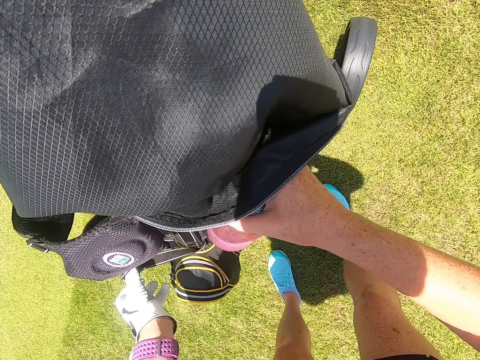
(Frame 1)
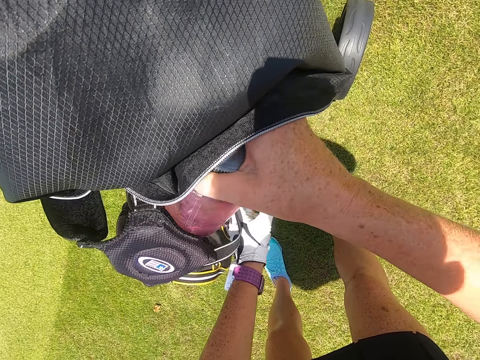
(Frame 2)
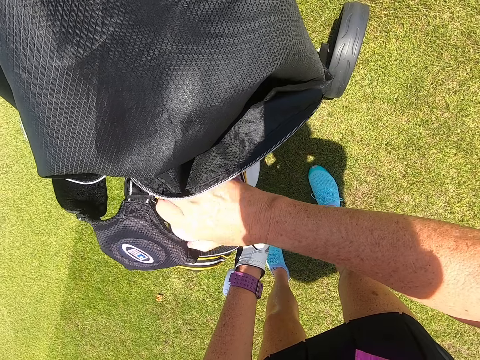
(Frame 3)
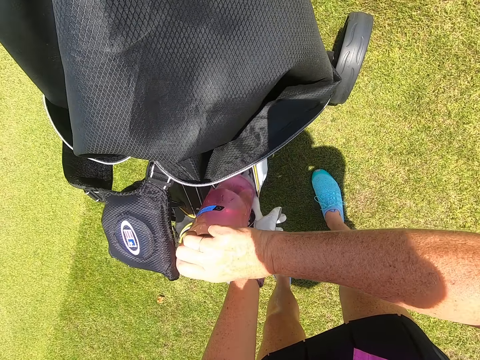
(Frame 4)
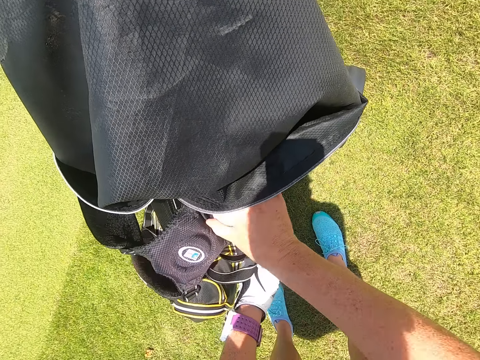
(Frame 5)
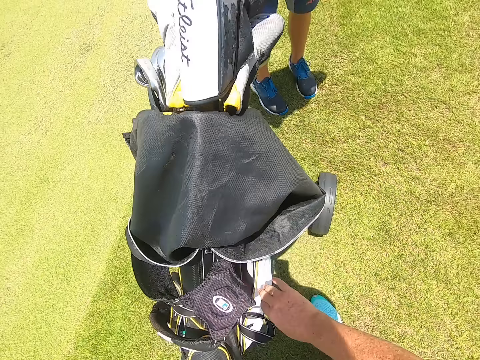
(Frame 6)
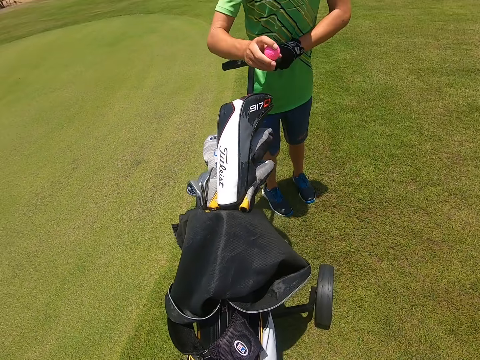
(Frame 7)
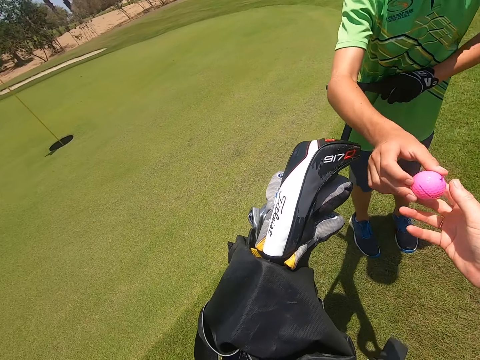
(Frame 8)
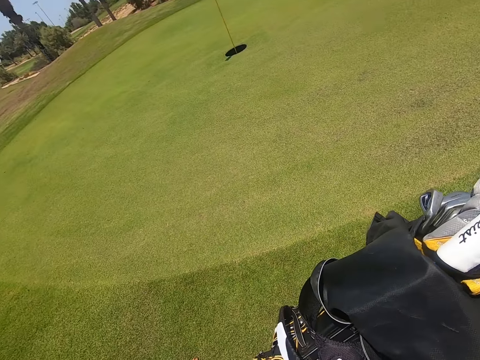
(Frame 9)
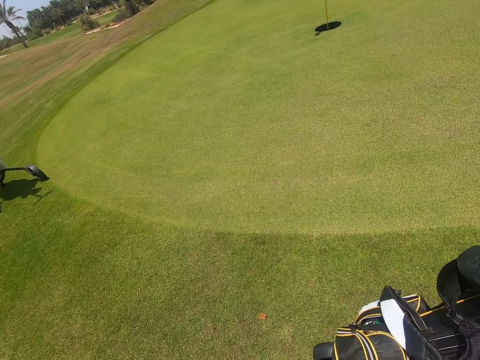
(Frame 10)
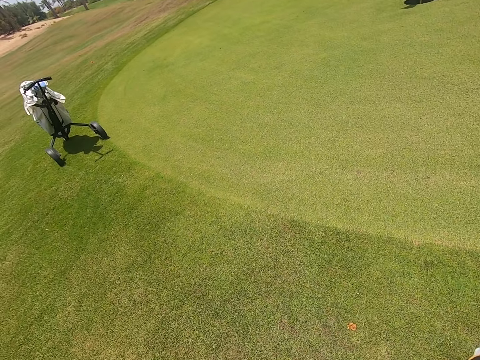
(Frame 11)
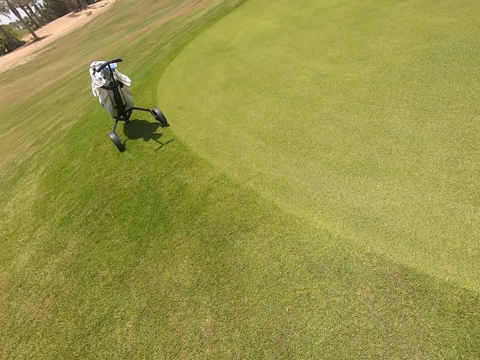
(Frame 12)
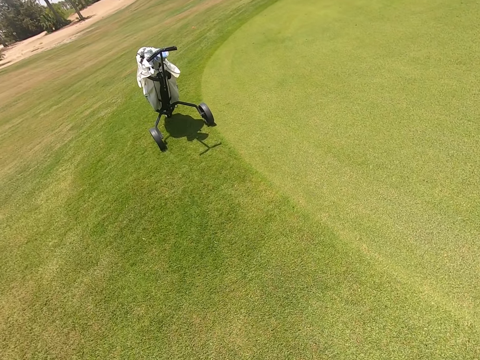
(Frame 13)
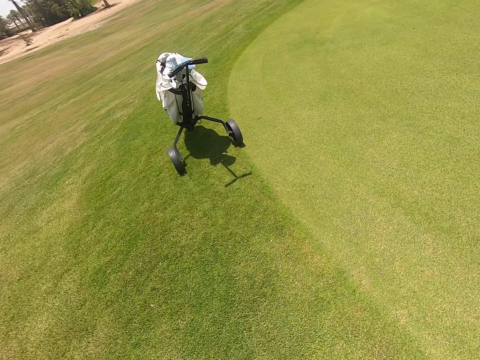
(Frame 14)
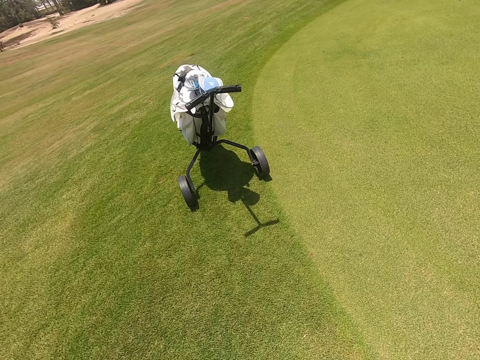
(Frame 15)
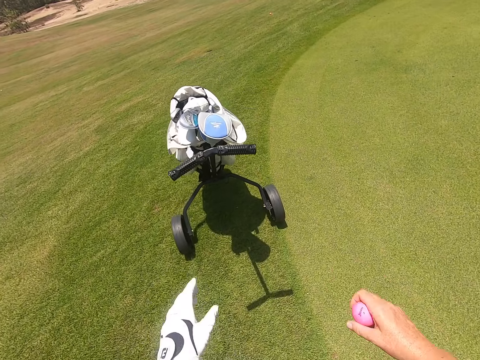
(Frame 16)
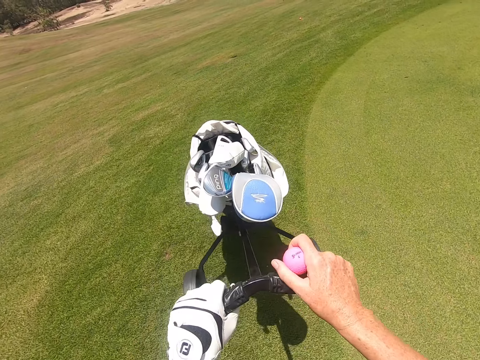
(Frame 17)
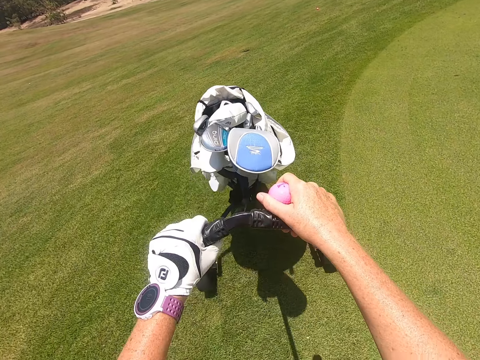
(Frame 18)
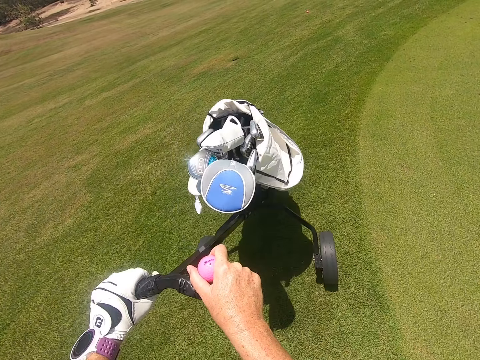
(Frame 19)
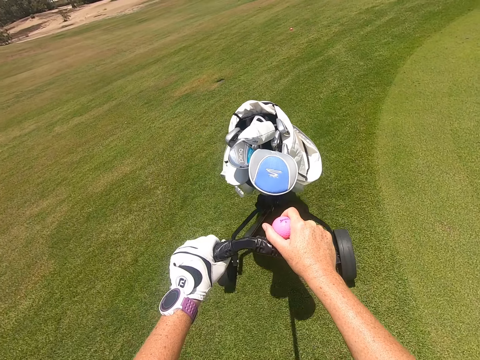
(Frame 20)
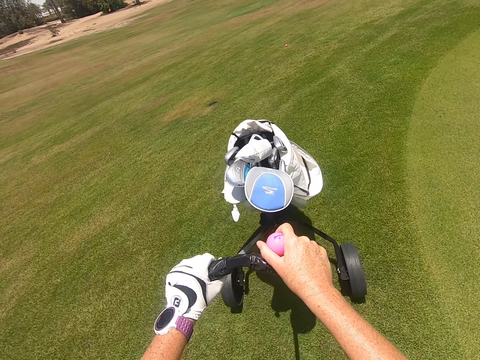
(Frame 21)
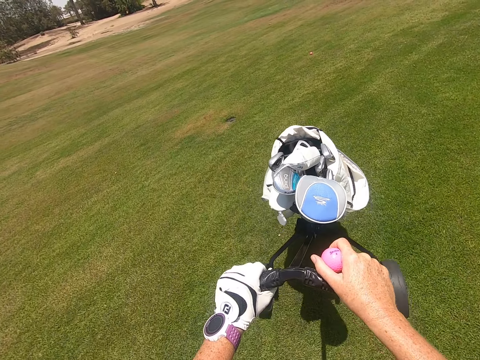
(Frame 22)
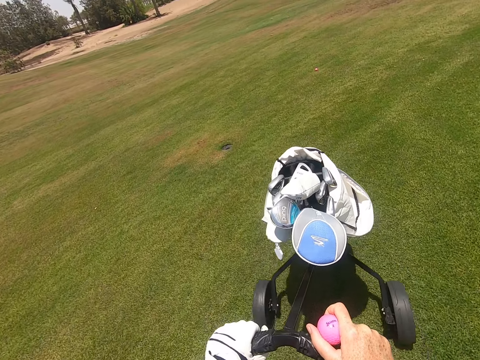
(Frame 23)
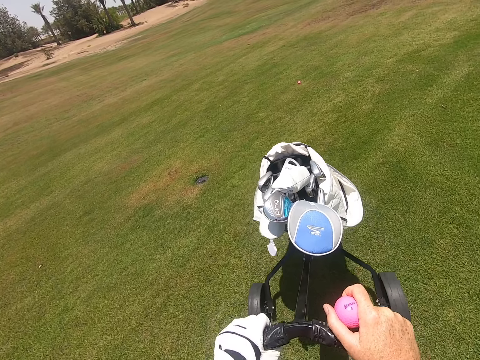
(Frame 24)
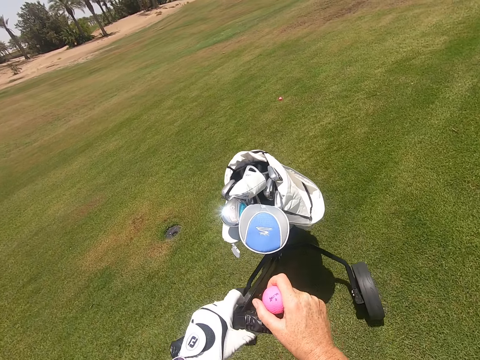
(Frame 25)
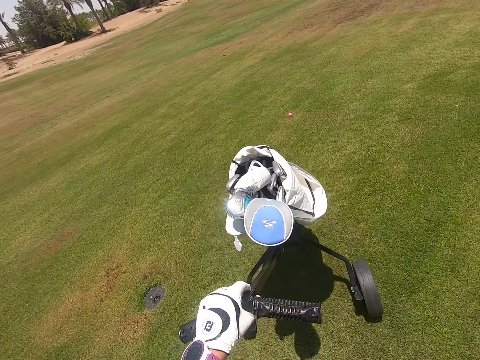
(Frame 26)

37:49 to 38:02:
The camera wearer puts the water bottle in the golf bag. They take golf from a person. They walk and move a golf trolley on the field.

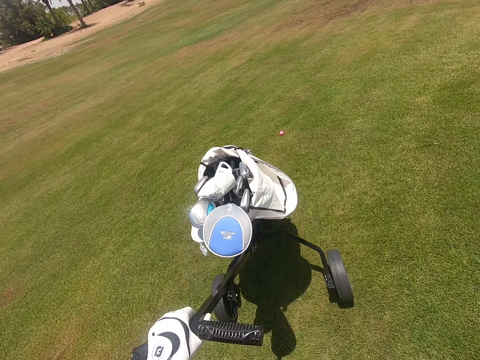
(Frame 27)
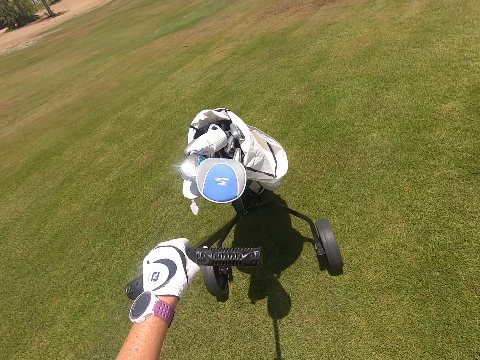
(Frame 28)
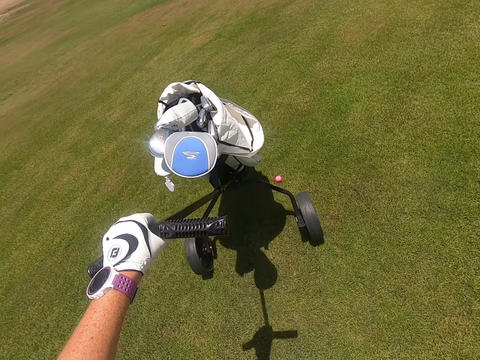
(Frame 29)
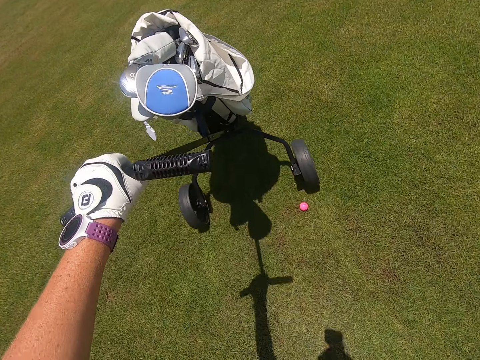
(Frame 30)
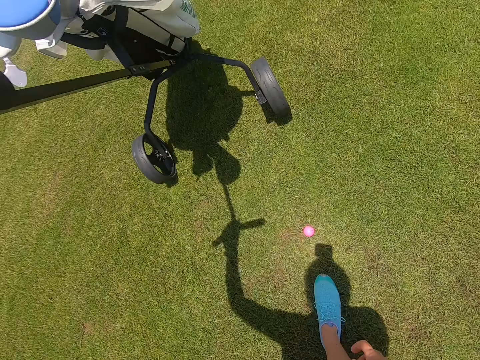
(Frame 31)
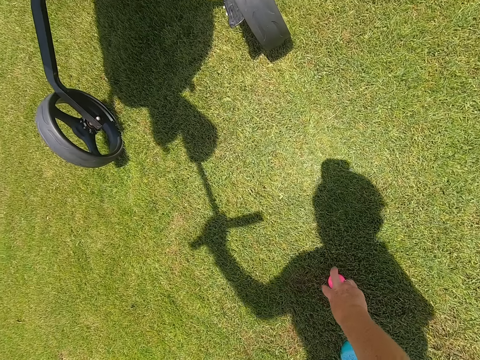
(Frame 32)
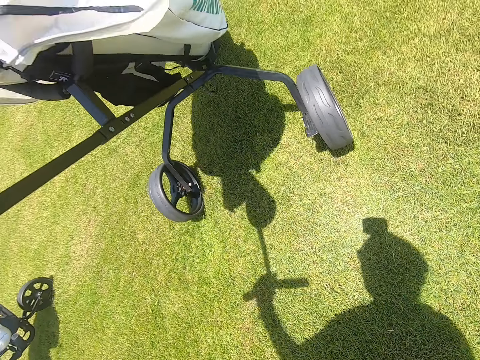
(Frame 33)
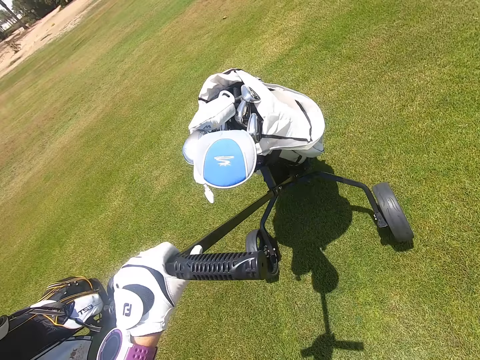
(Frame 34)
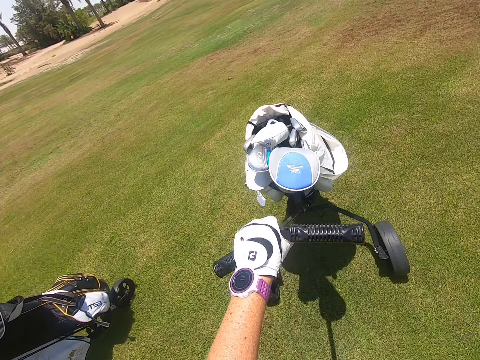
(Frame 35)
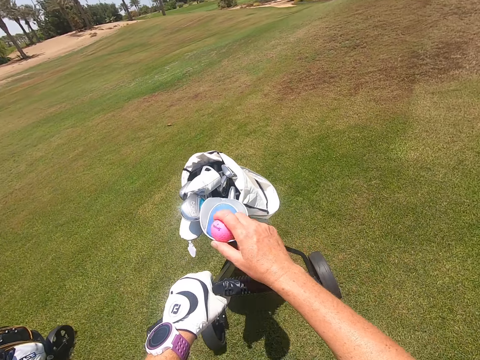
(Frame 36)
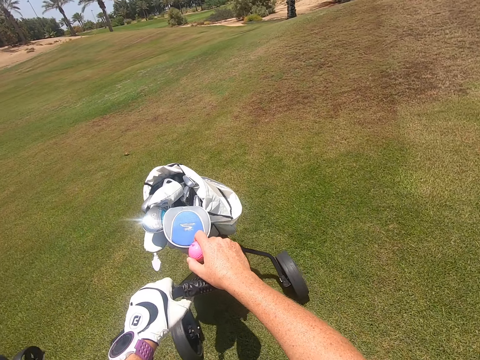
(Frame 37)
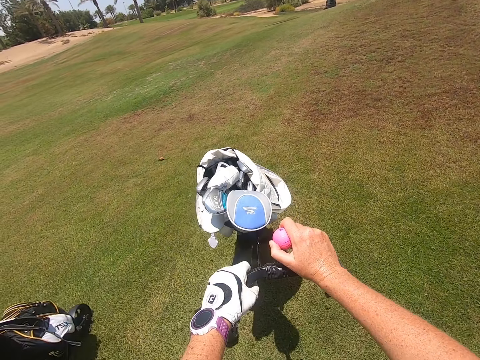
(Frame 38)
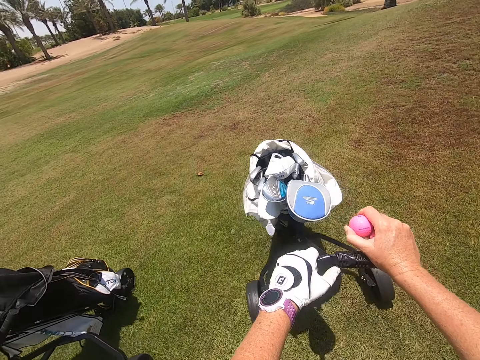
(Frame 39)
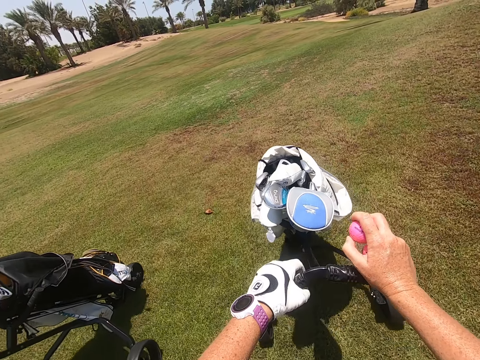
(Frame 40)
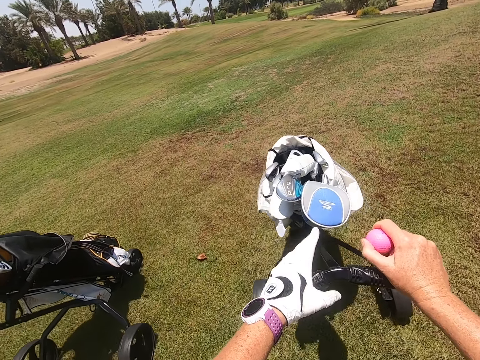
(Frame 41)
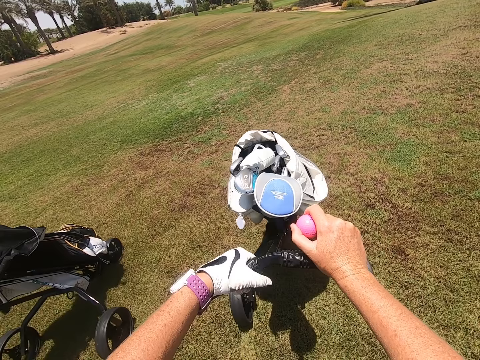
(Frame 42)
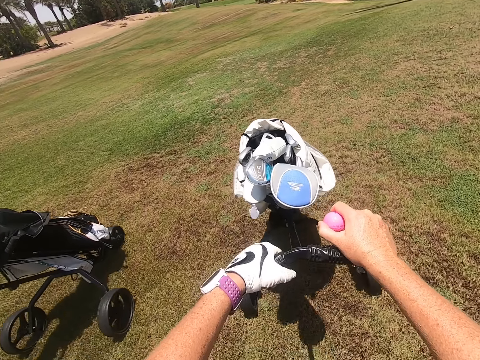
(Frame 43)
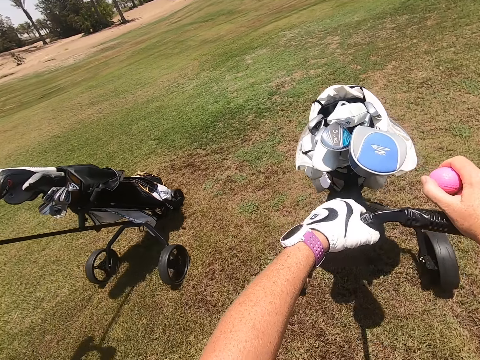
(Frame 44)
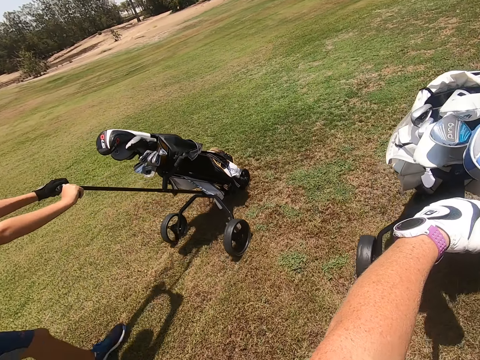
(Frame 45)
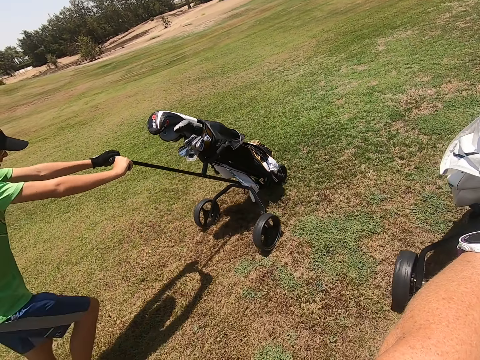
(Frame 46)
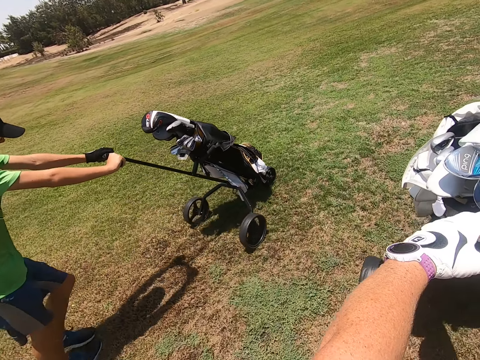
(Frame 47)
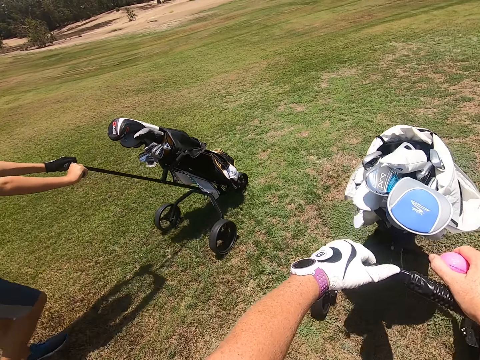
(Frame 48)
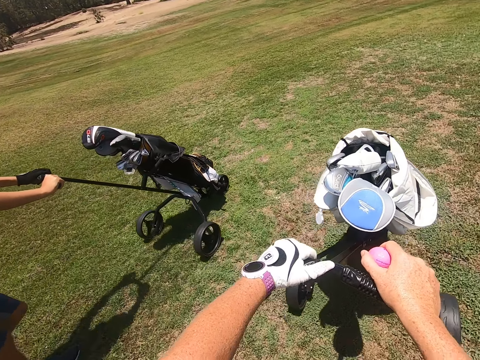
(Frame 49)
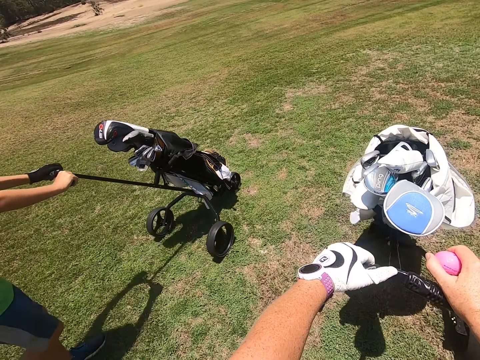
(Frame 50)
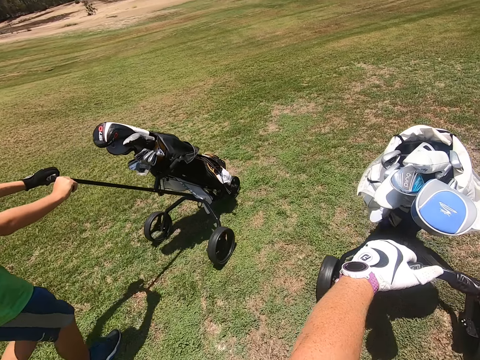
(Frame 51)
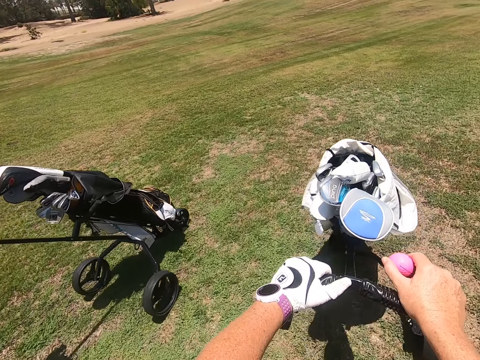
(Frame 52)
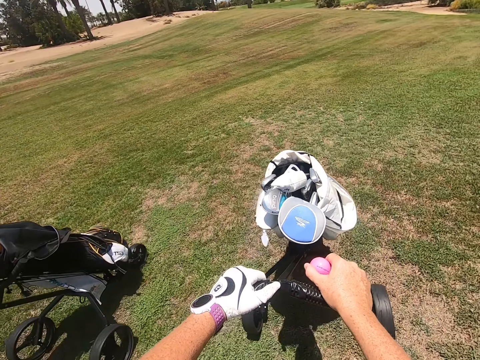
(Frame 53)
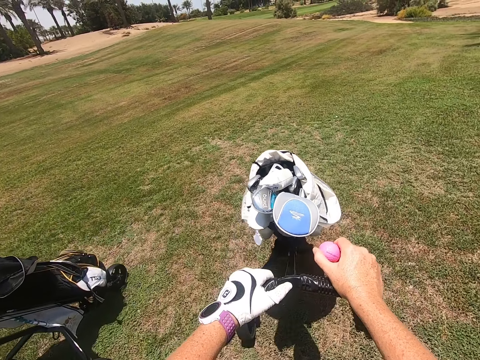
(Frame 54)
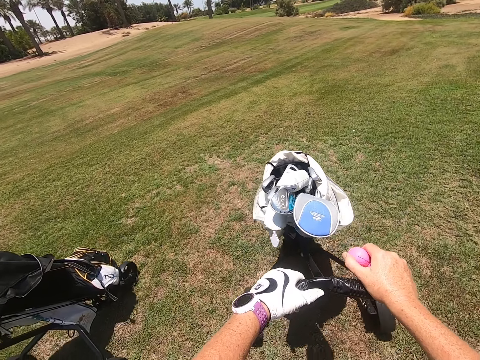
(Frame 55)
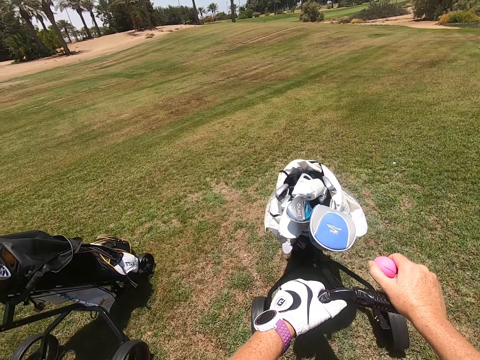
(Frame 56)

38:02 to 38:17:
The camera wearer picks golf from the field and moves a golf trolley on the field. A person moves a golf trolley on the field.
